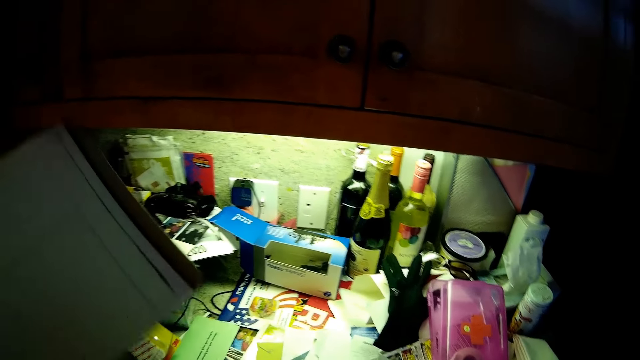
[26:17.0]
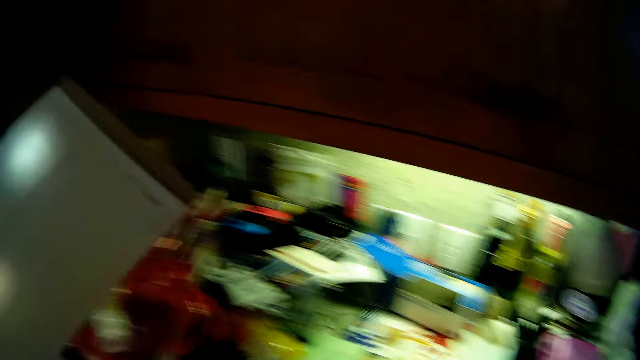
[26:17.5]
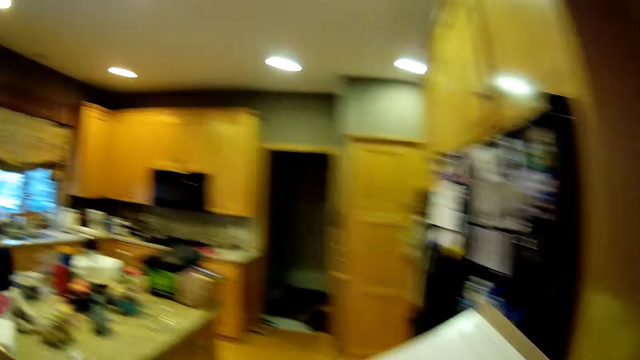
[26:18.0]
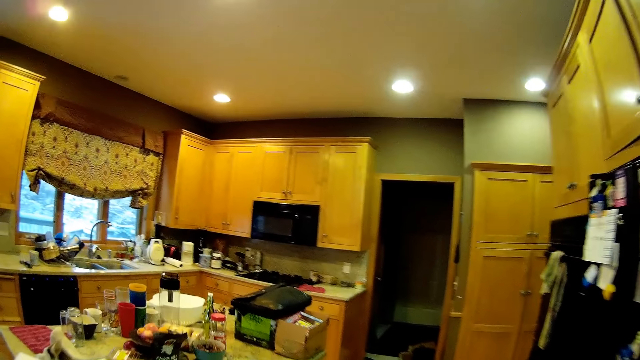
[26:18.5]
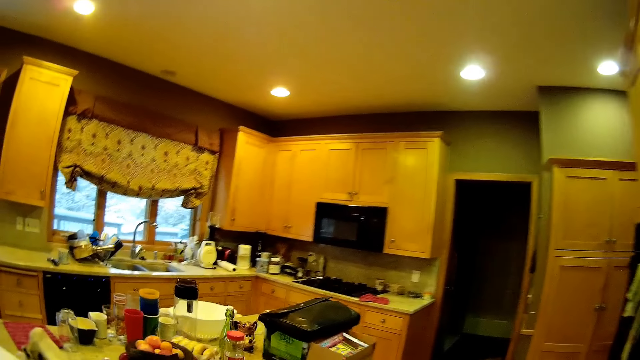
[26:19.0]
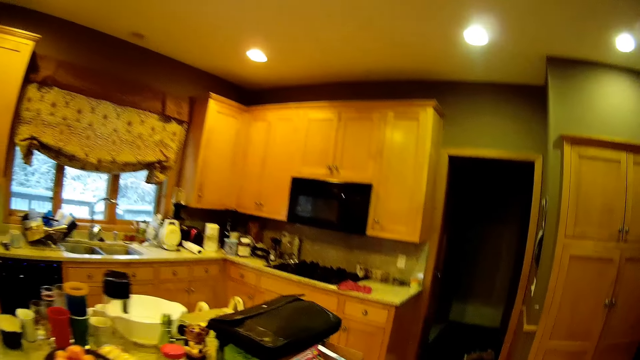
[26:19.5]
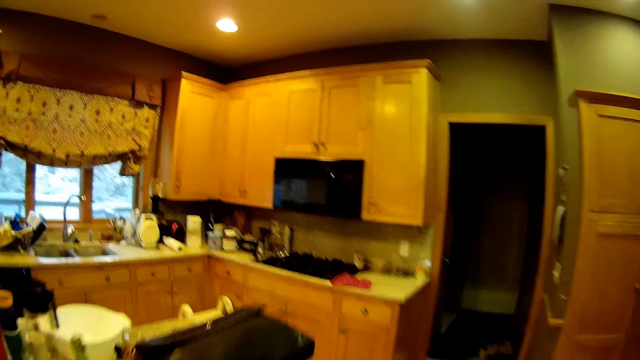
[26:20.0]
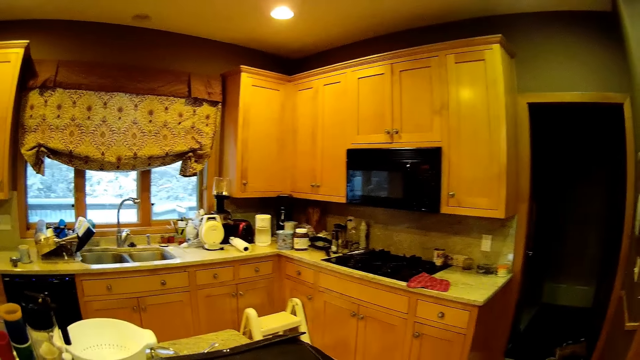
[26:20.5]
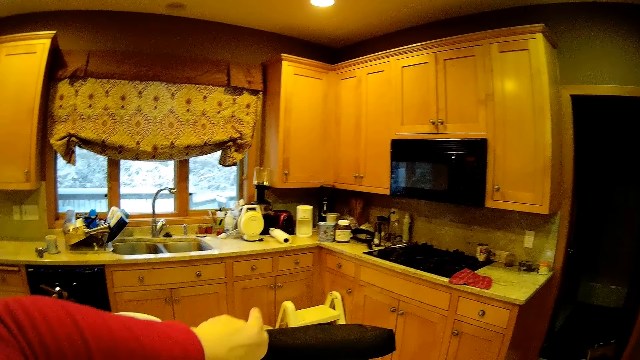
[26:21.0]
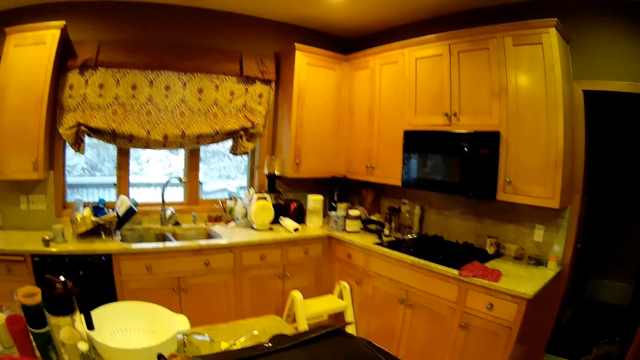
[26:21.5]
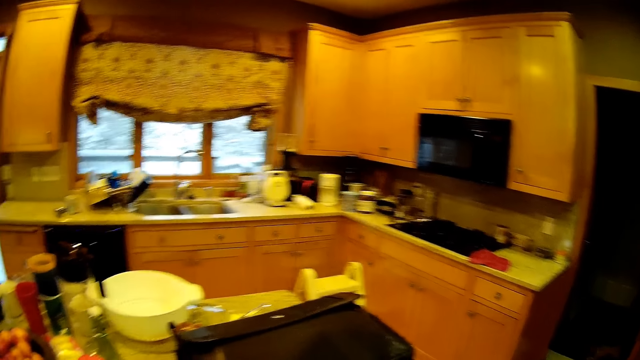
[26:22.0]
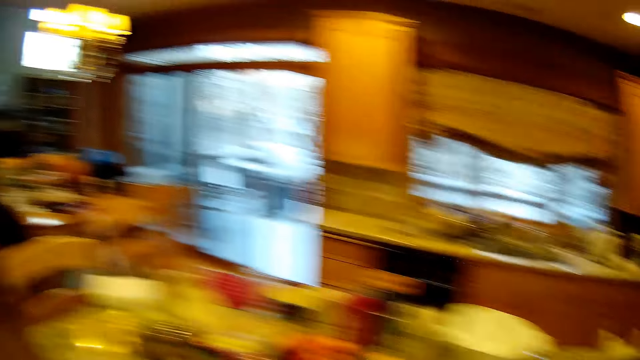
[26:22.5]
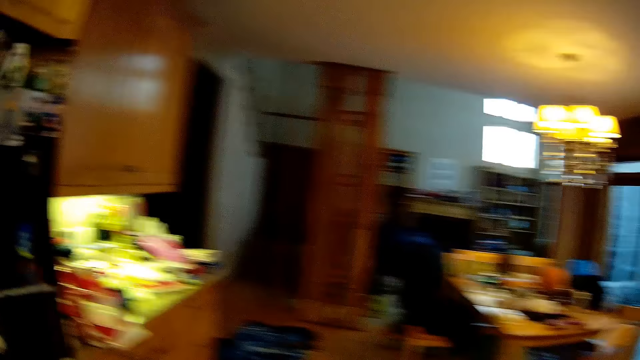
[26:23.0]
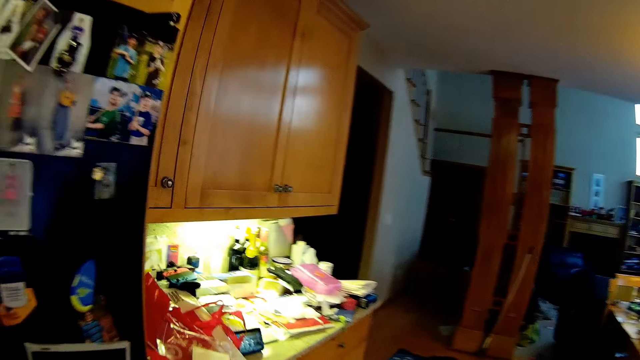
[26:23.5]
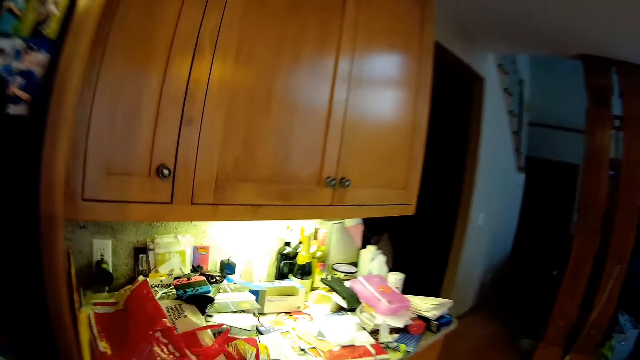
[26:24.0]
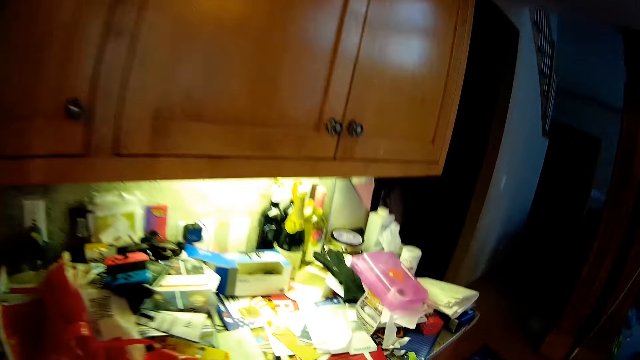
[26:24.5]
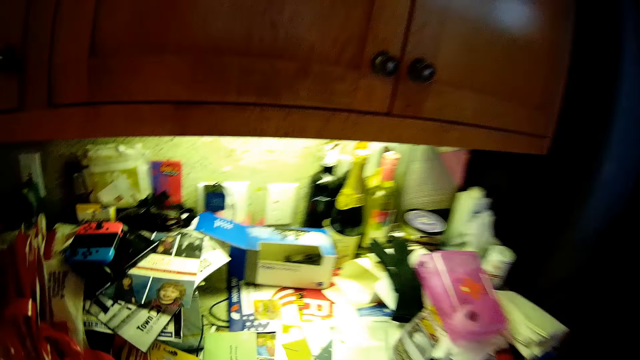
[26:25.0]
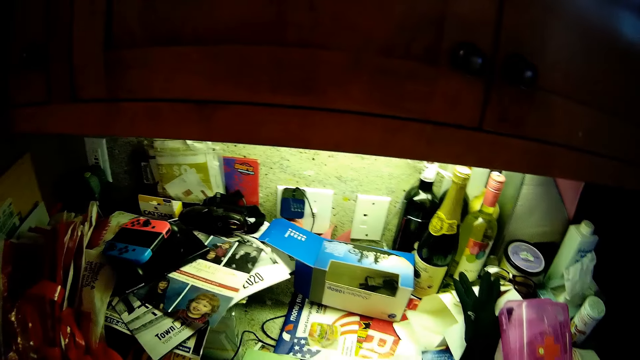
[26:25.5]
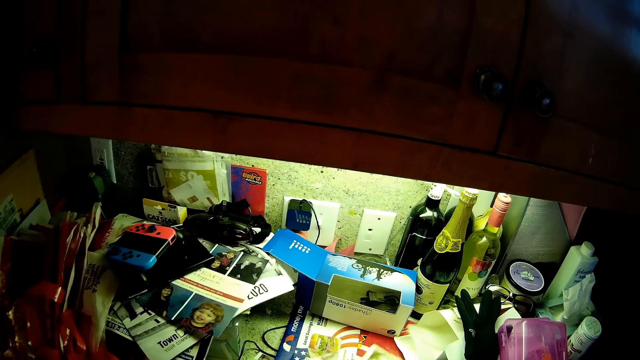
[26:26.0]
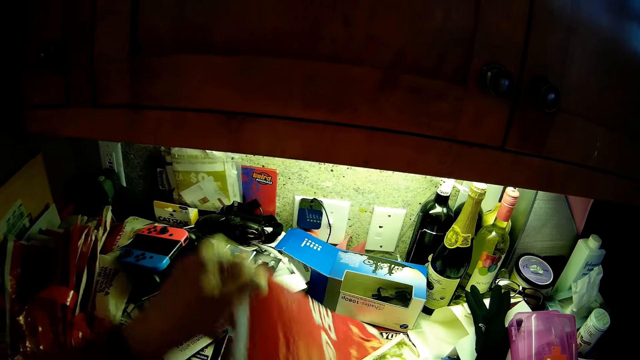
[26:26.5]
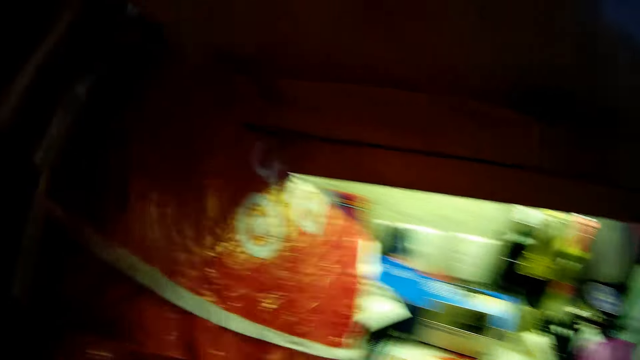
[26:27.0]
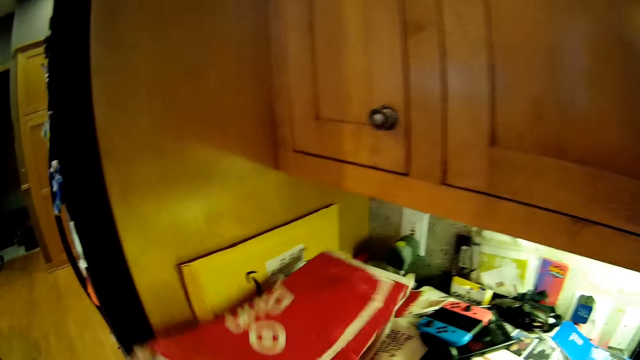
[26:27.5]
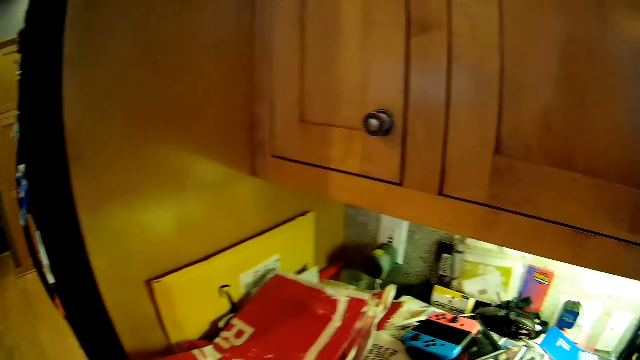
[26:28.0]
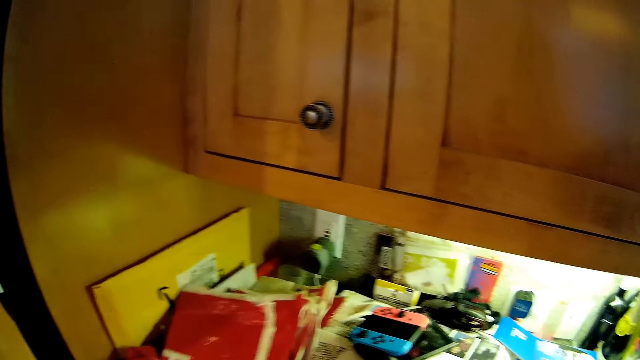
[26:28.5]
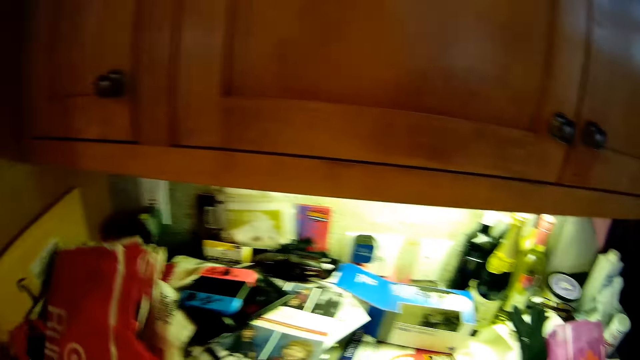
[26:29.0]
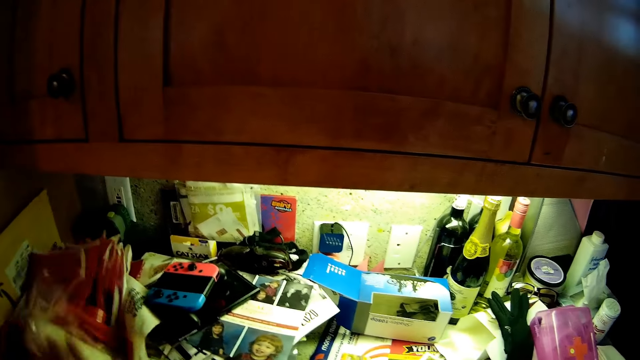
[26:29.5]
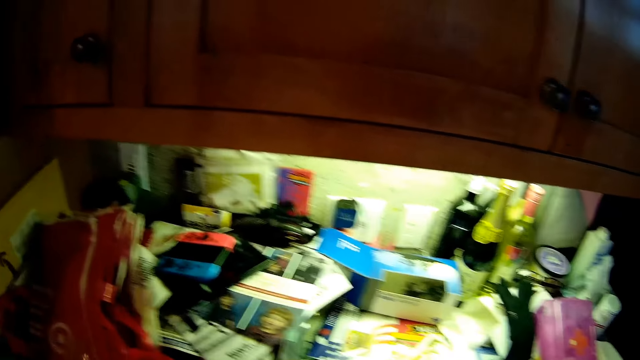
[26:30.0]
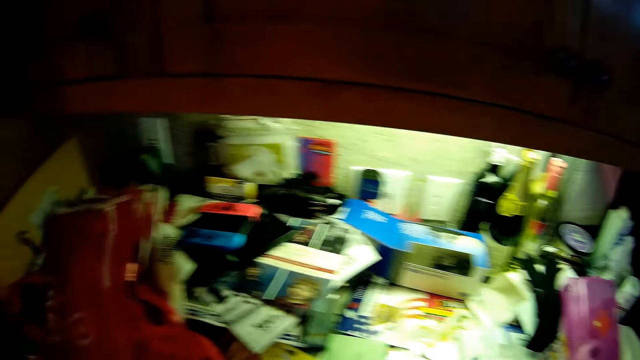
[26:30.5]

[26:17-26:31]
The camera wearer picks up some papers. They grab a paper bag.

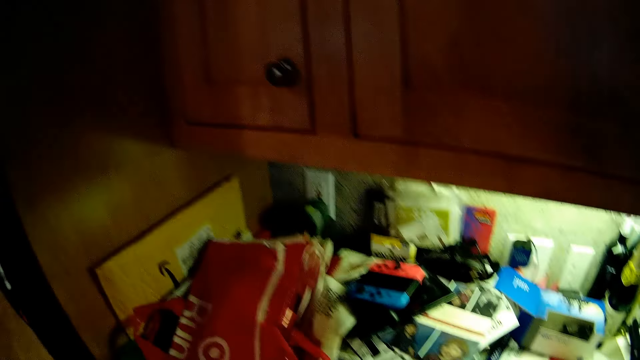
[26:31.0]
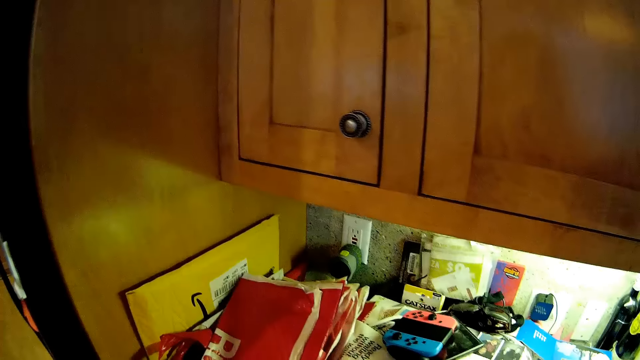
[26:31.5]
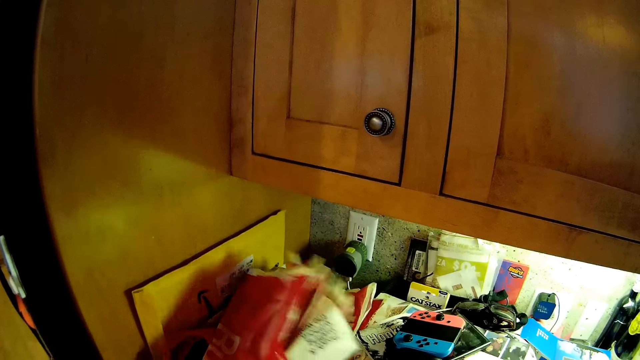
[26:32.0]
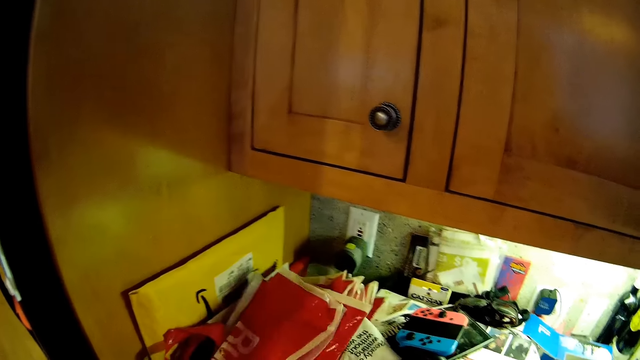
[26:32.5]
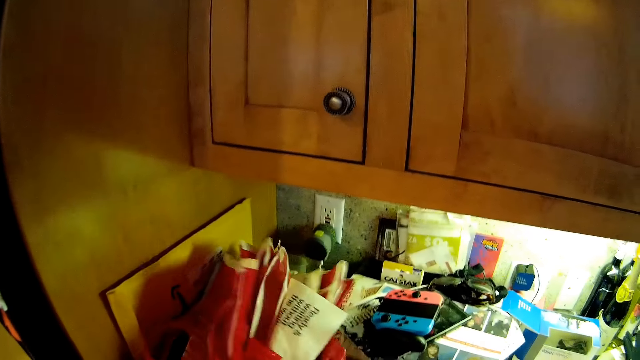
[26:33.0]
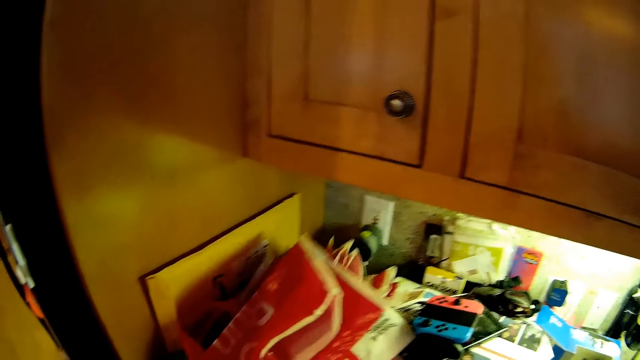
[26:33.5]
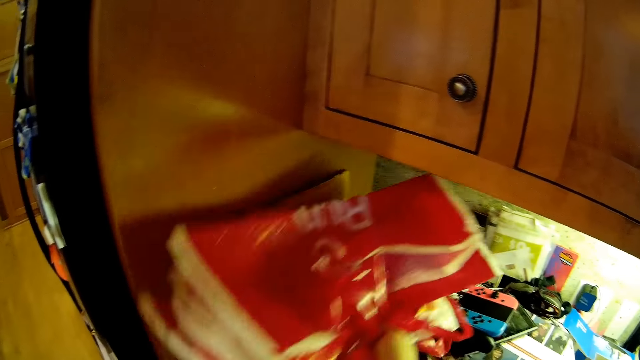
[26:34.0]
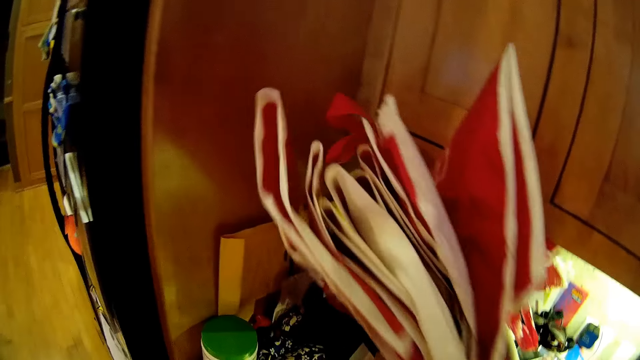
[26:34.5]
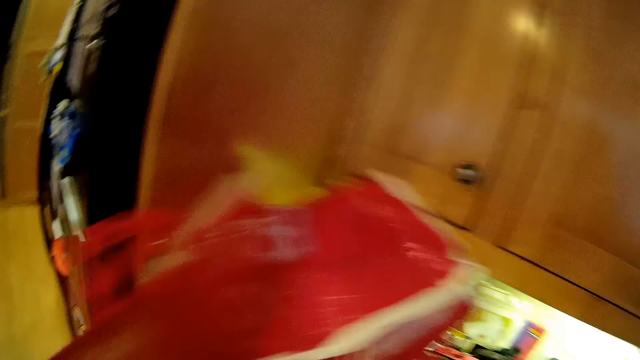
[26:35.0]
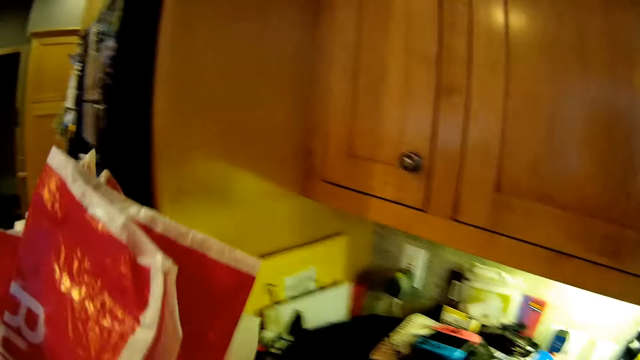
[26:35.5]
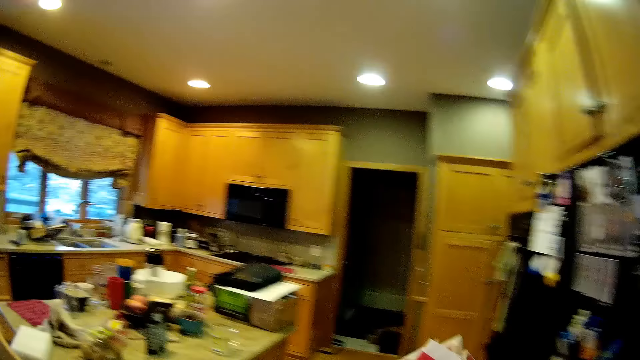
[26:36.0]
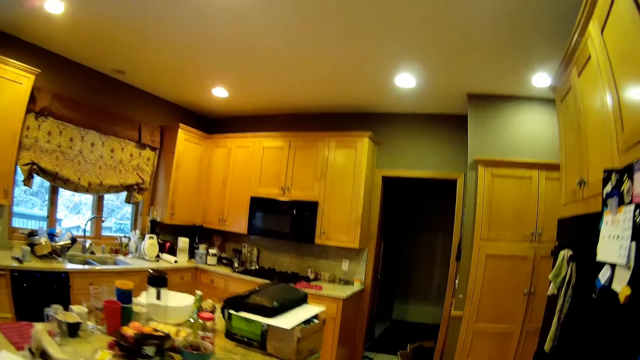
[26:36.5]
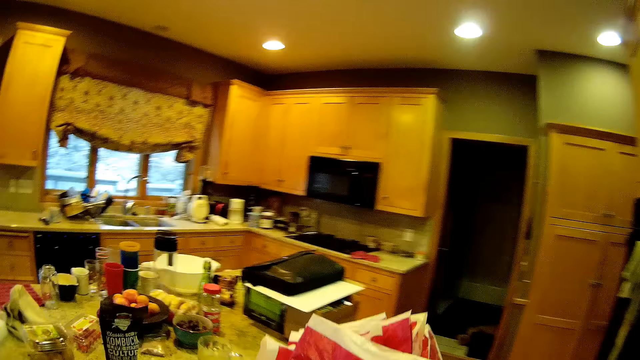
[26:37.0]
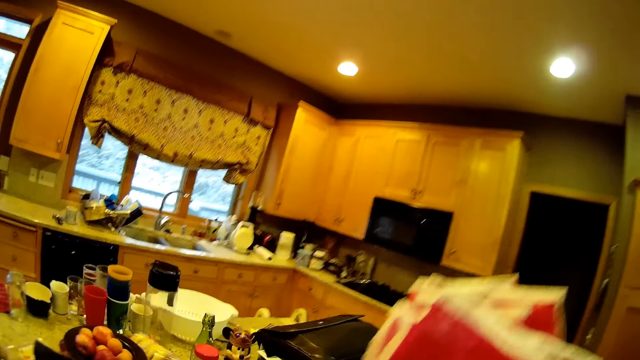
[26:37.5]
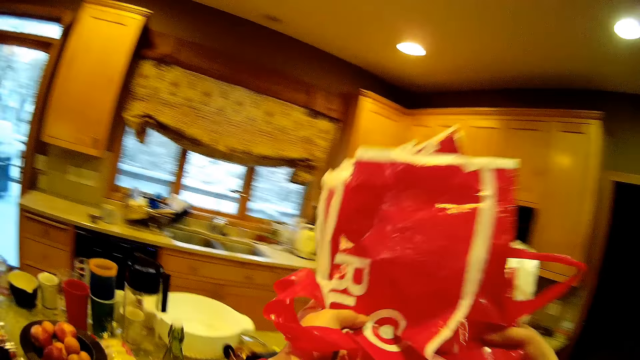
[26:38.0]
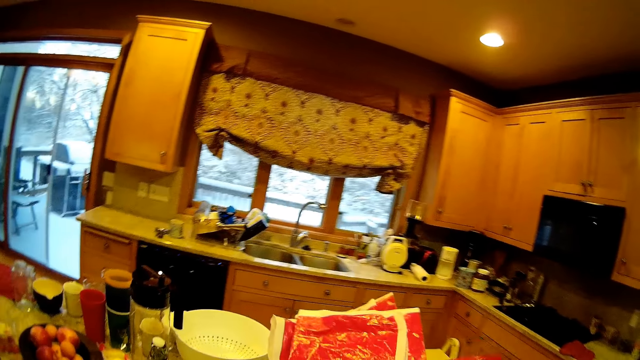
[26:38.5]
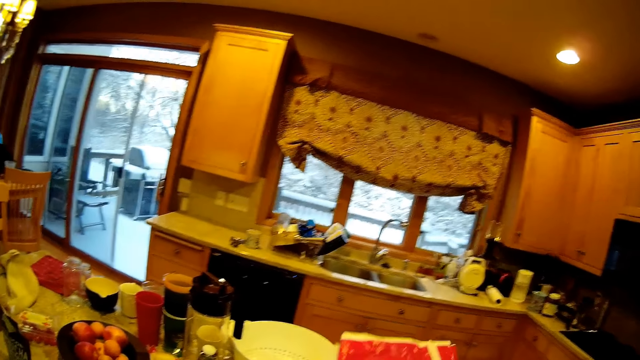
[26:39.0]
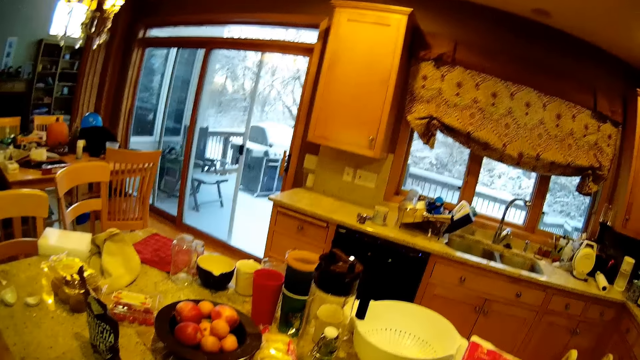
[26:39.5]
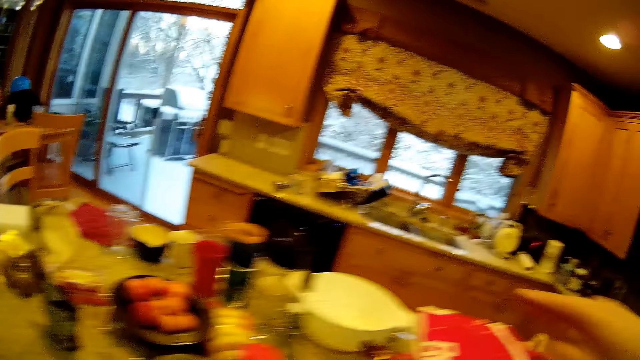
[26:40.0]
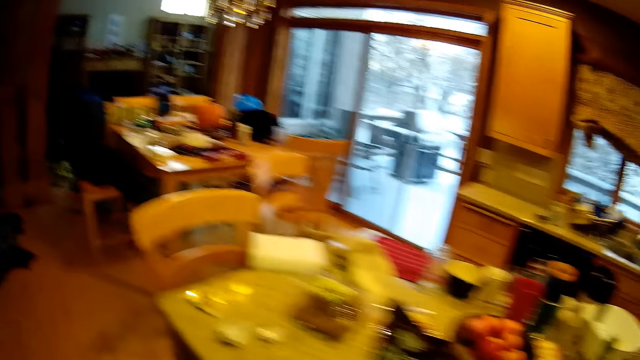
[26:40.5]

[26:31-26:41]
The camera wearer checks the papers. They pick up the papers. They put the papers on the table.
